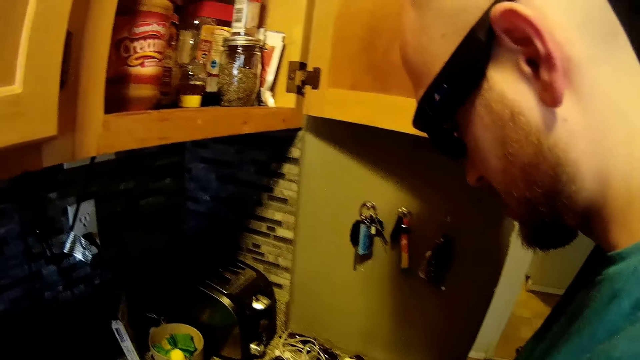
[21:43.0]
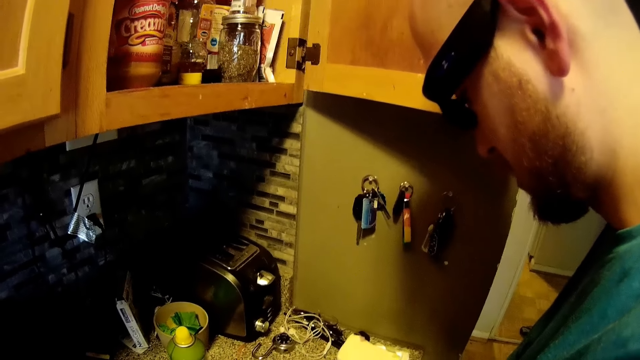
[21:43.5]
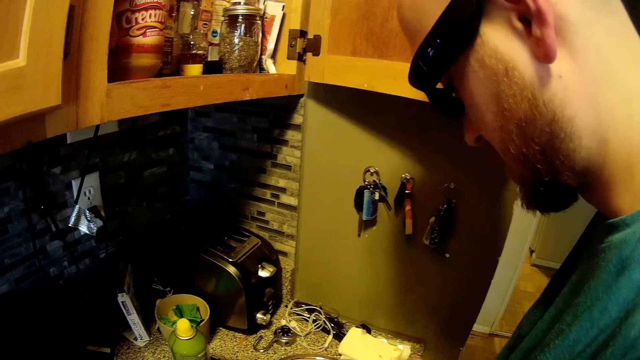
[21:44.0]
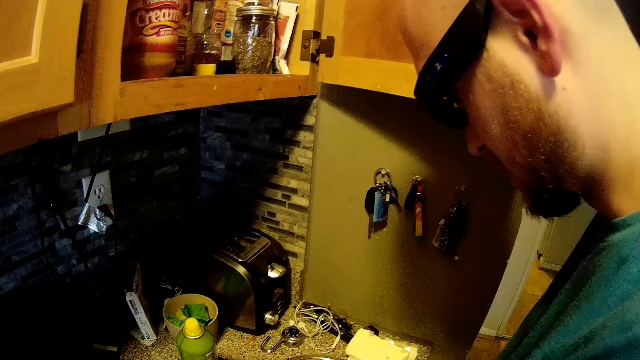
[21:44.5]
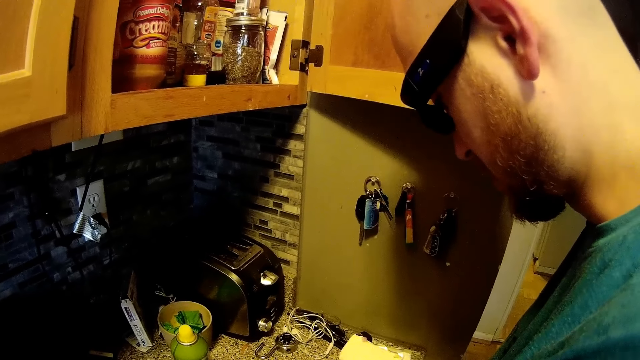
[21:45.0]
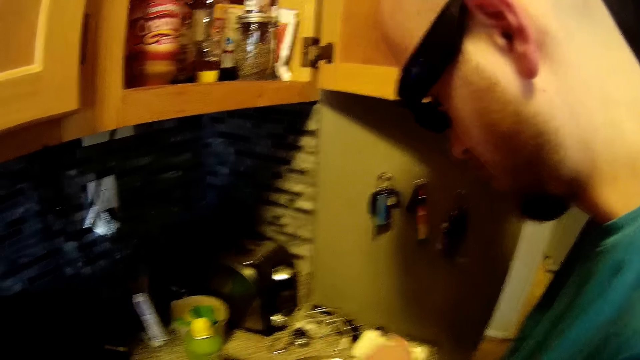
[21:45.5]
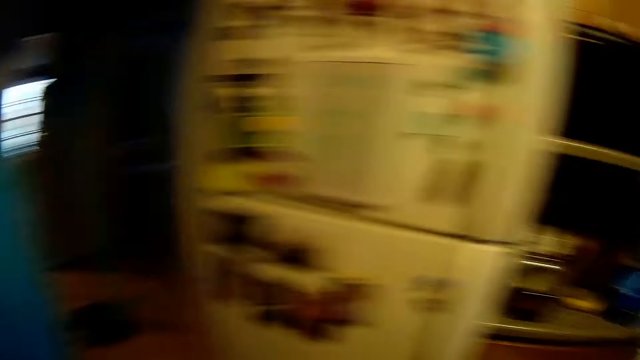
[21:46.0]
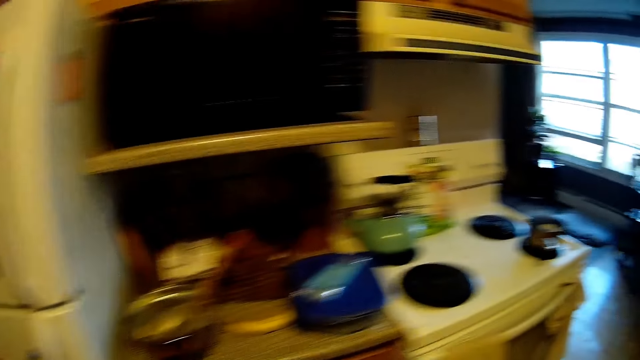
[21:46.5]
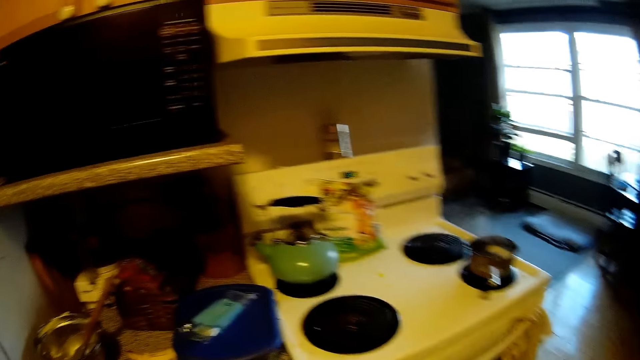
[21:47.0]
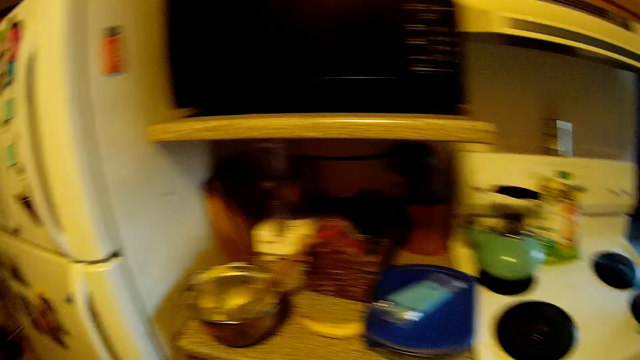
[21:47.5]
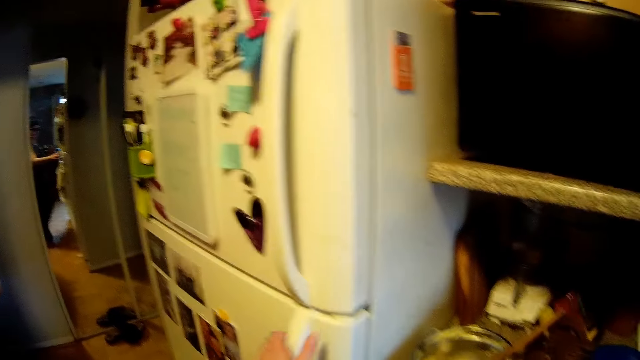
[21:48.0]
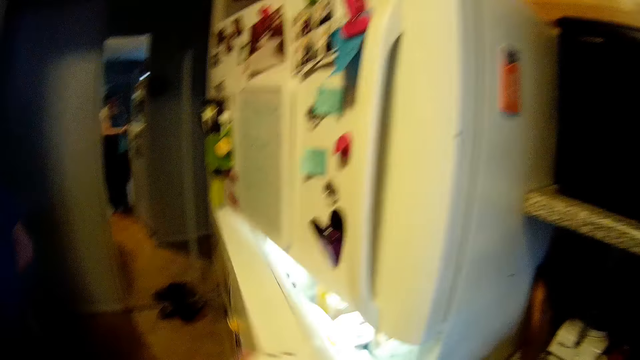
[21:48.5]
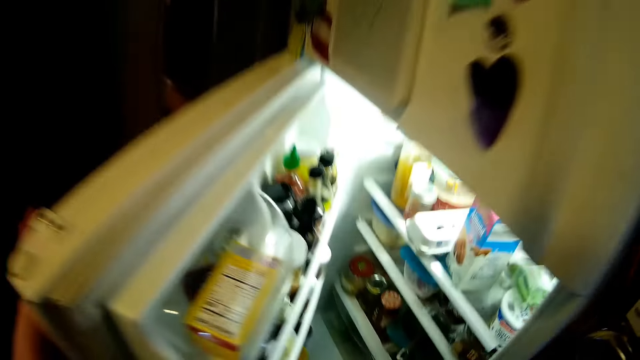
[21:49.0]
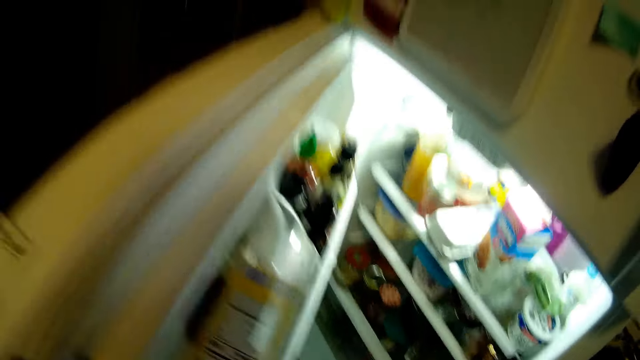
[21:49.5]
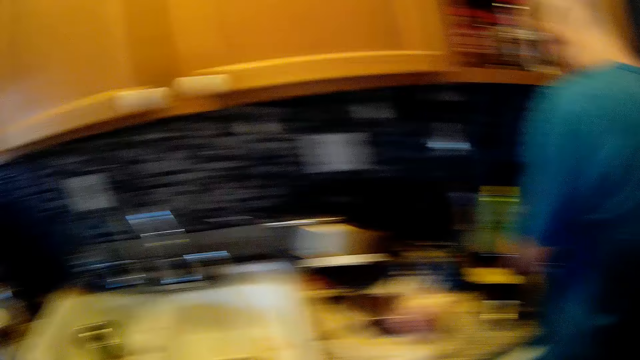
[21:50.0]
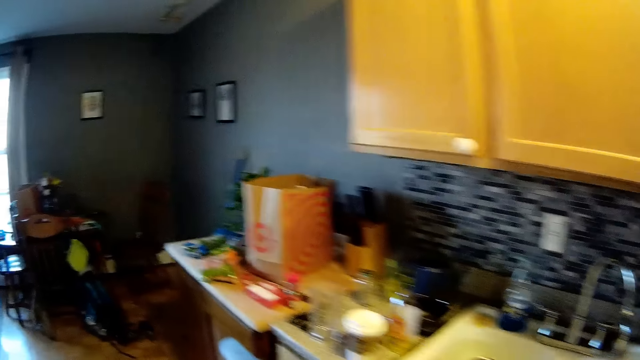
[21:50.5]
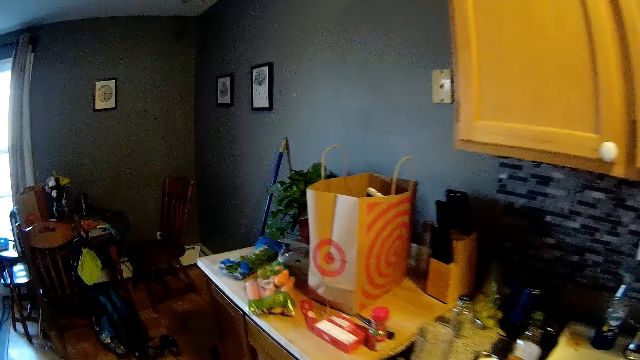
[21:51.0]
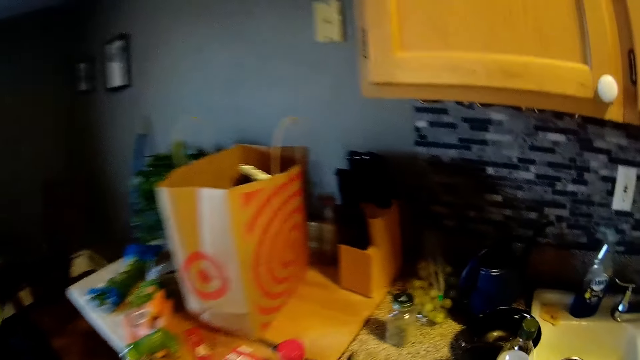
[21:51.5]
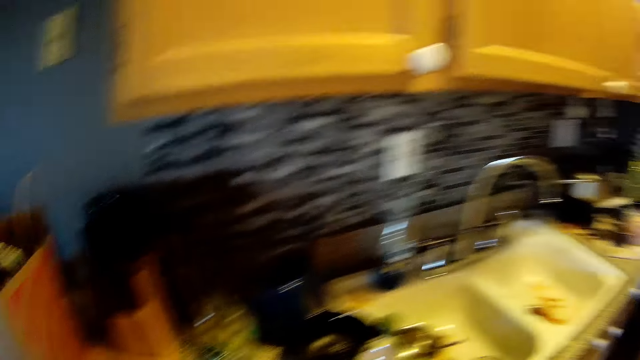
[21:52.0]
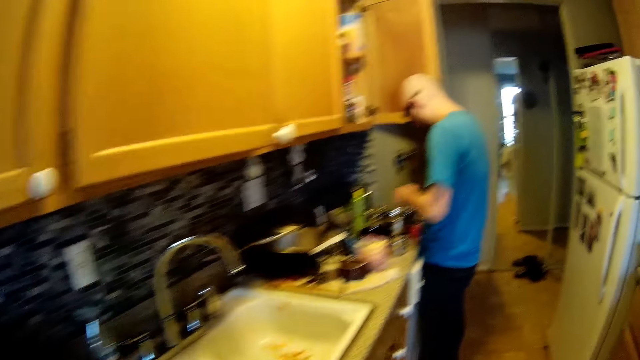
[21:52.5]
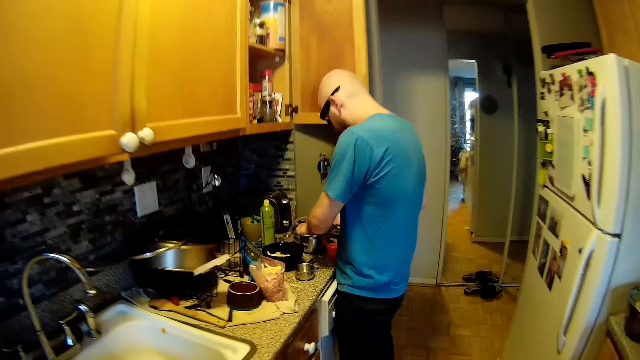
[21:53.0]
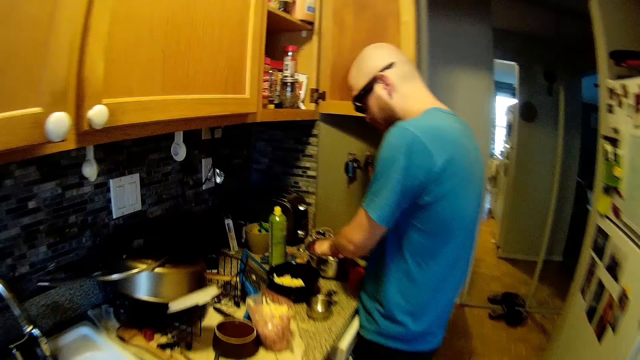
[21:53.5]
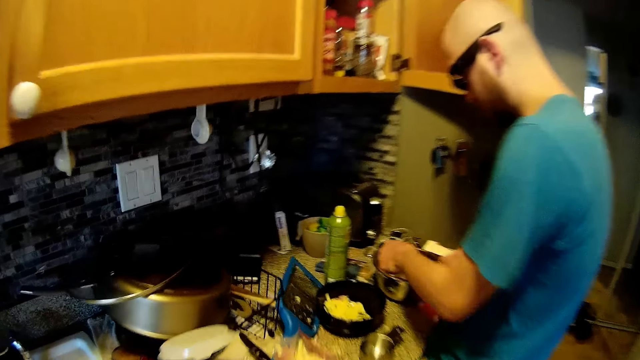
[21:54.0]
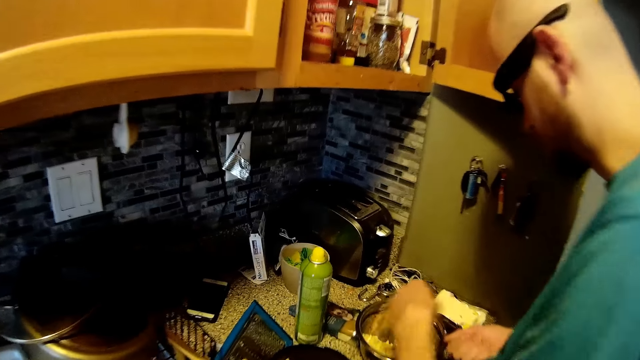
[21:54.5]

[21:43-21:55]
The camera wearer looks around. She walks, holds the fridge. She opens the refrigerator with her left hand. She moves.

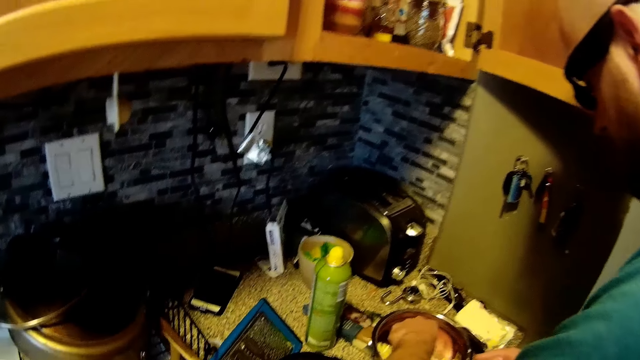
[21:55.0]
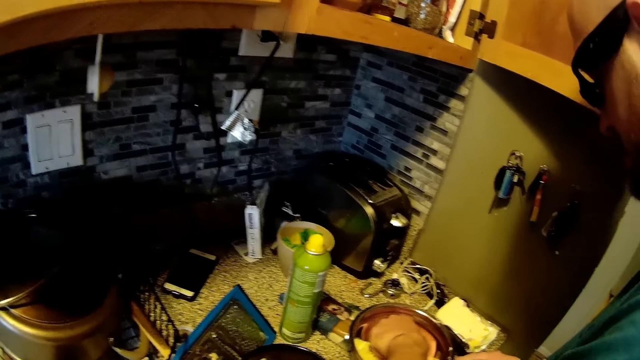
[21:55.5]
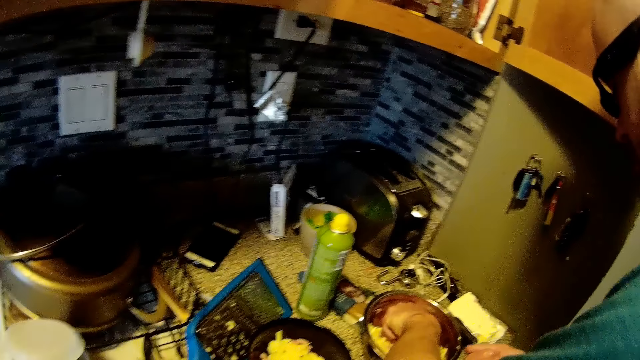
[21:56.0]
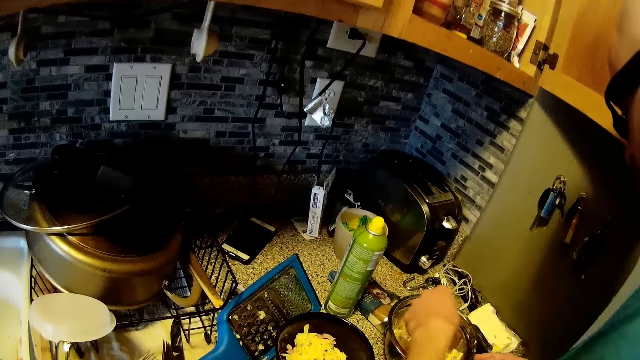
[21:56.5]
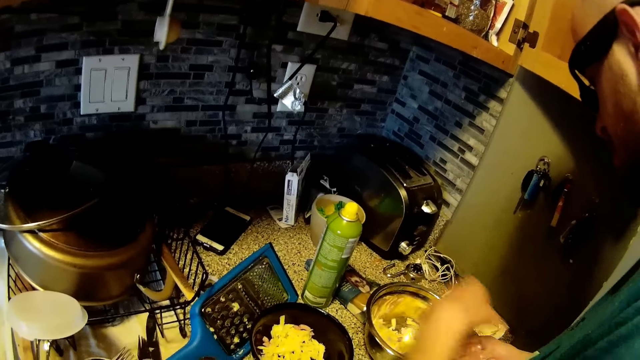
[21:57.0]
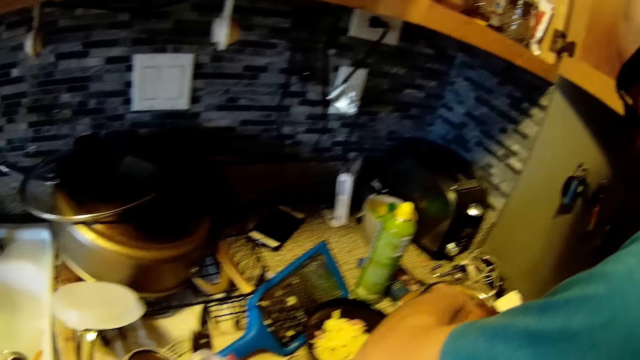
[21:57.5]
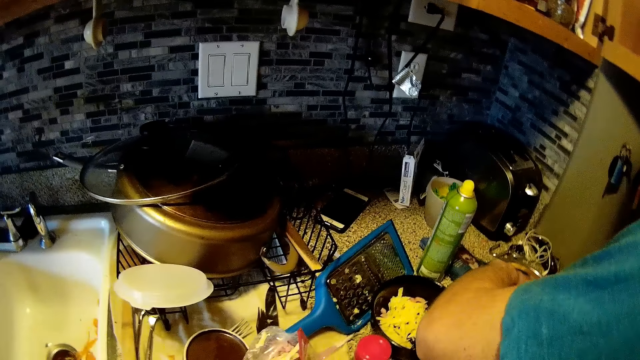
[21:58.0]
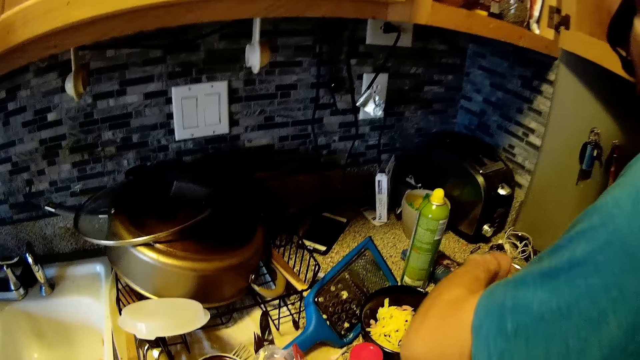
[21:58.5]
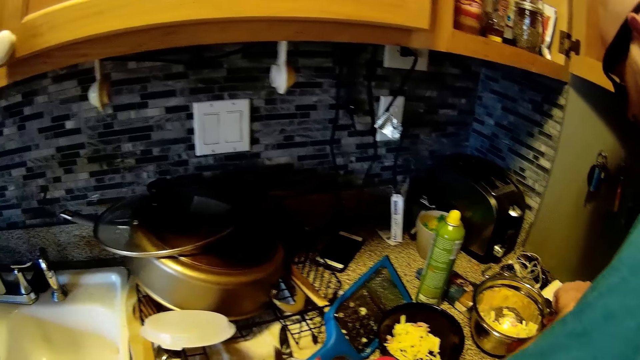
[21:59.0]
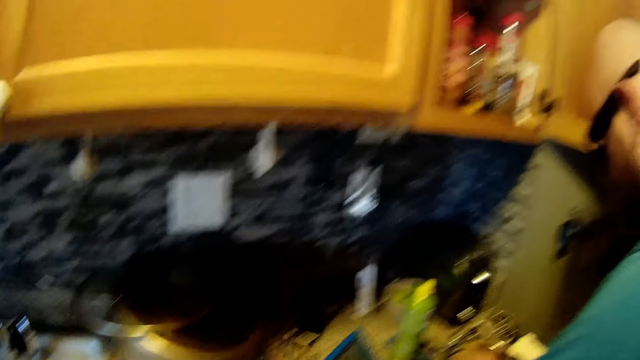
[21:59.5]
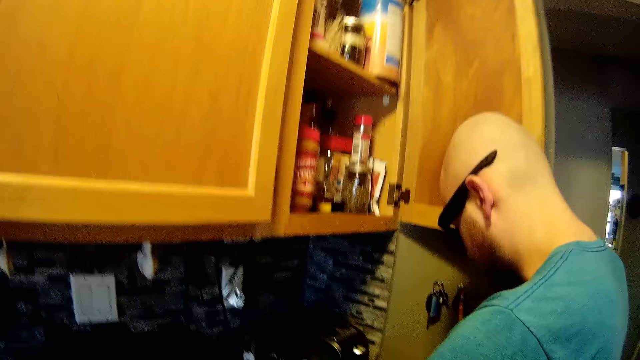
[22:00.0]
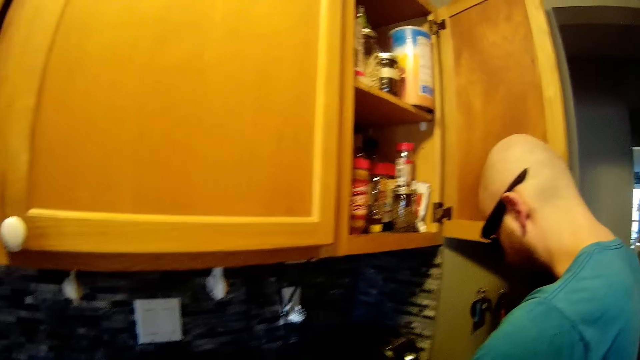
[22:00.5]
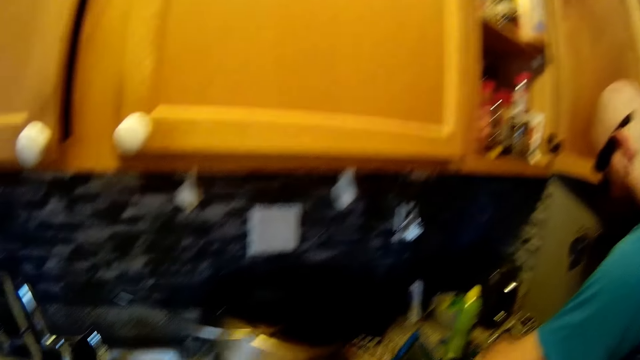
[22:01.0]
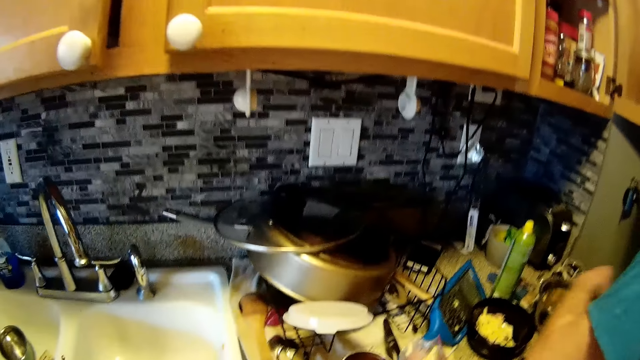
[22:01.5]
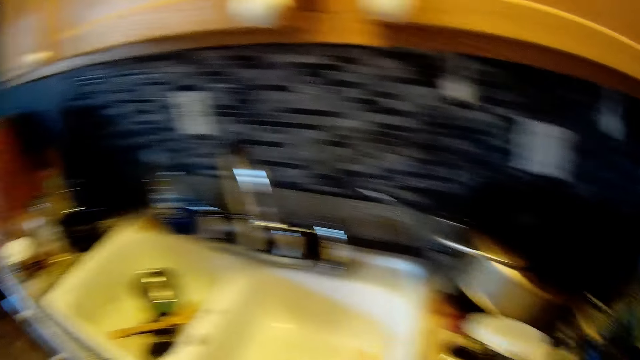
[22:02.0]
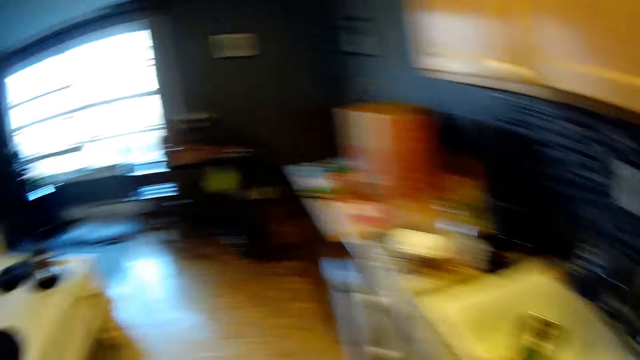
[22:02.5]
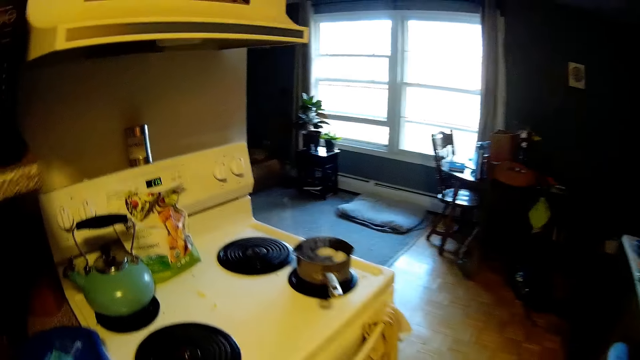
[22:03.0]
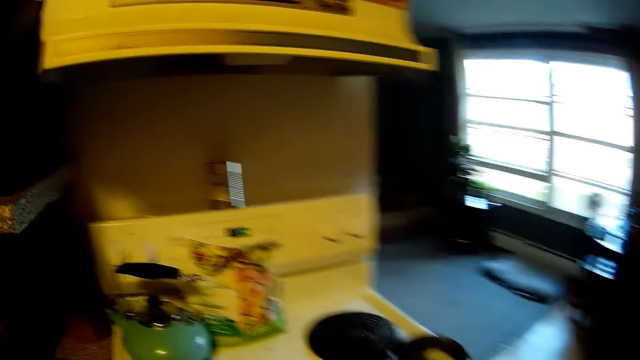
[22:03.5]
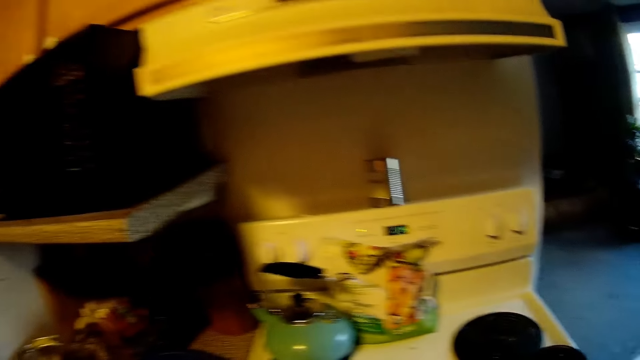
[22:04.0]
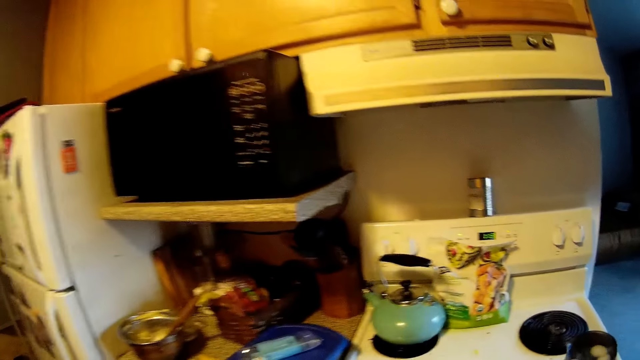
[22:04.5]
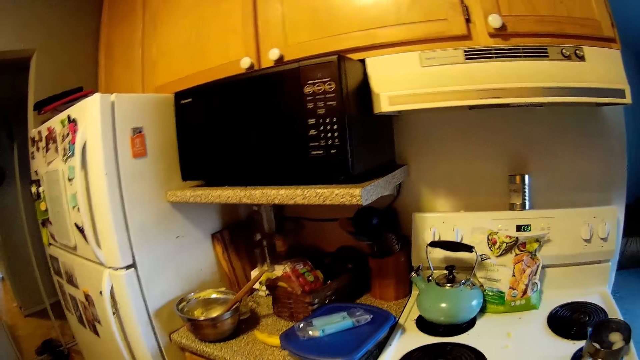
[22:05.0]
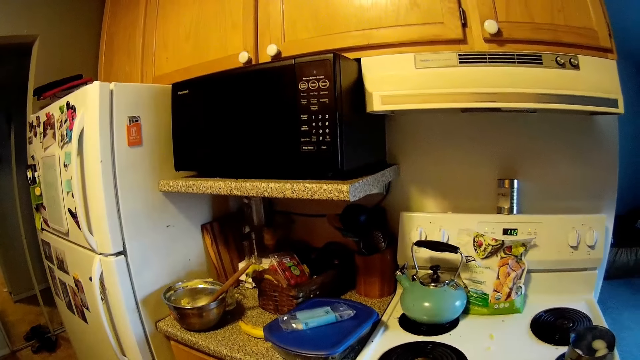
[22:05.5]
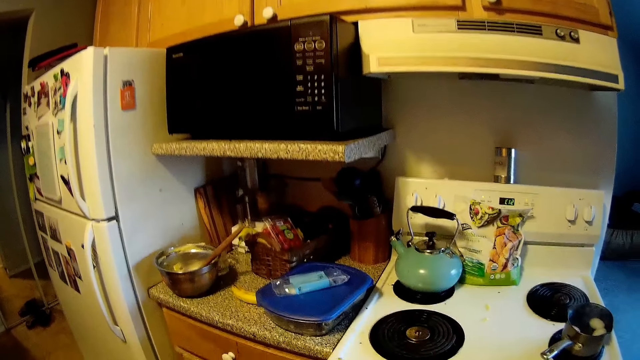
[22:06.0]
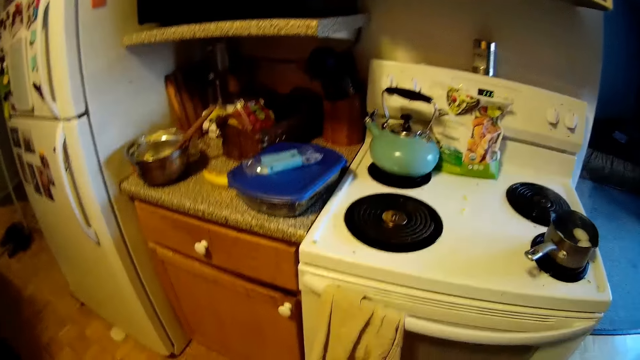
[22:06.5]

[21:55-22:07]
A man picks the cheese. The camera wearer looks around. They walk.
